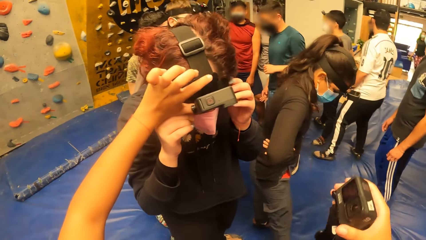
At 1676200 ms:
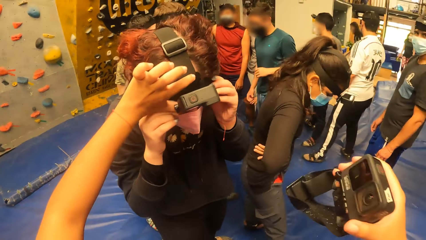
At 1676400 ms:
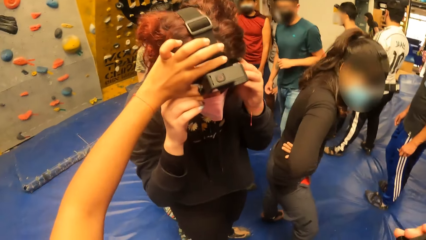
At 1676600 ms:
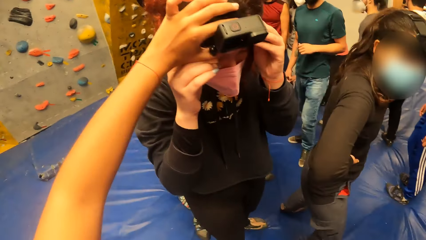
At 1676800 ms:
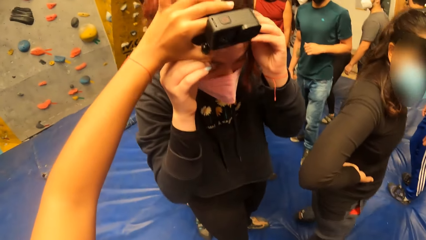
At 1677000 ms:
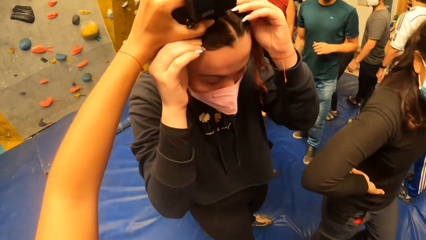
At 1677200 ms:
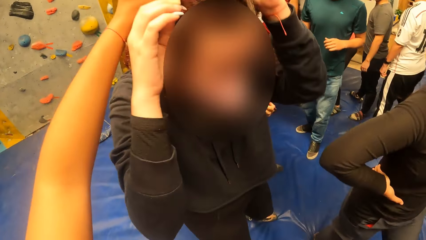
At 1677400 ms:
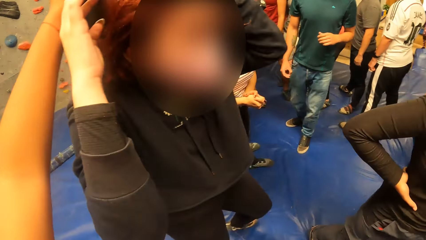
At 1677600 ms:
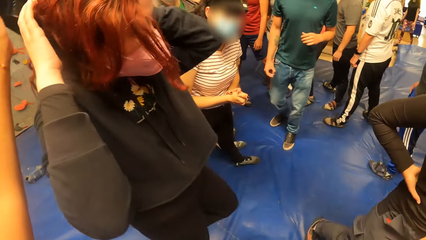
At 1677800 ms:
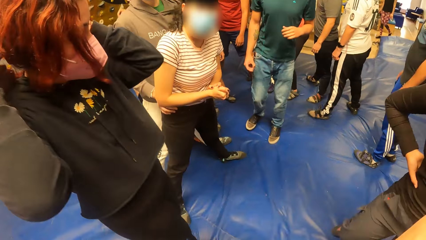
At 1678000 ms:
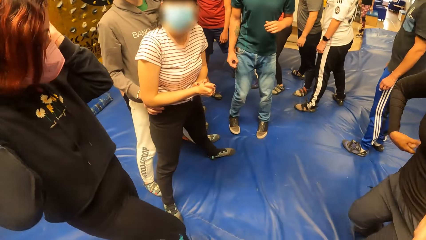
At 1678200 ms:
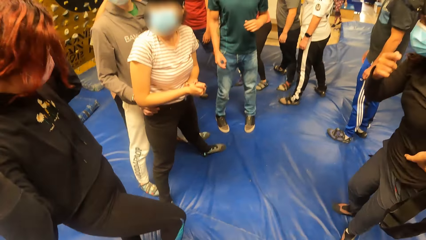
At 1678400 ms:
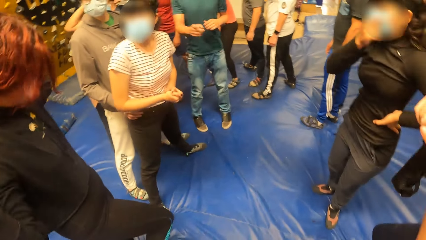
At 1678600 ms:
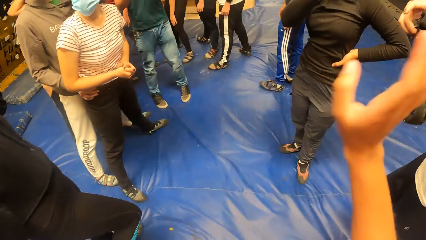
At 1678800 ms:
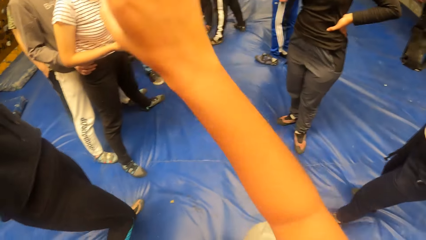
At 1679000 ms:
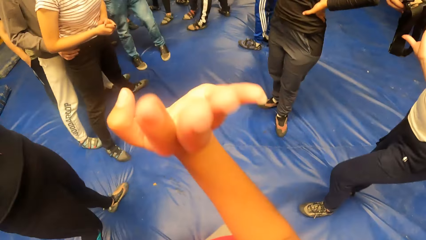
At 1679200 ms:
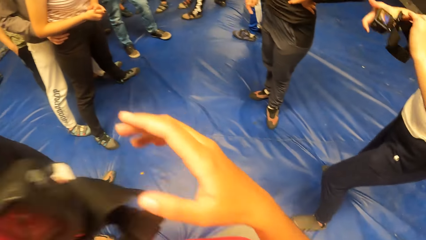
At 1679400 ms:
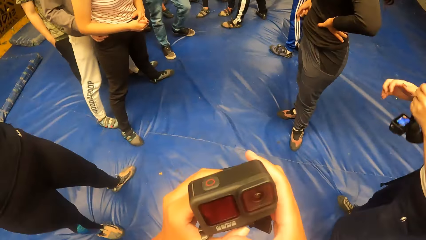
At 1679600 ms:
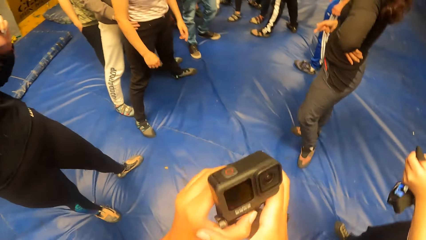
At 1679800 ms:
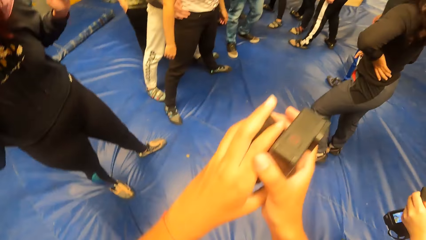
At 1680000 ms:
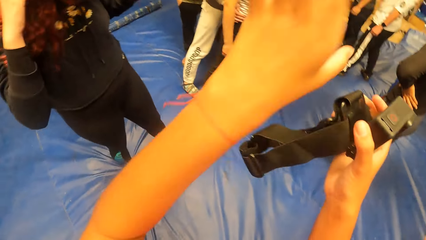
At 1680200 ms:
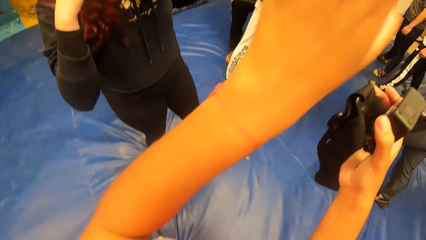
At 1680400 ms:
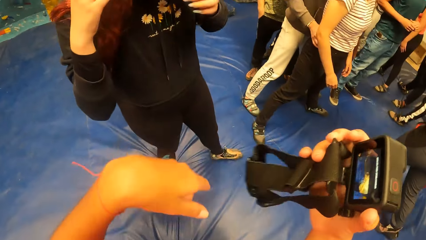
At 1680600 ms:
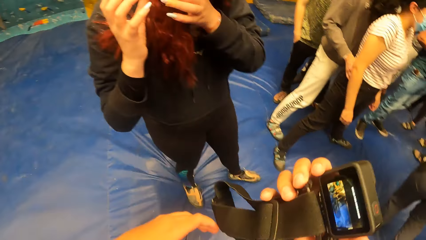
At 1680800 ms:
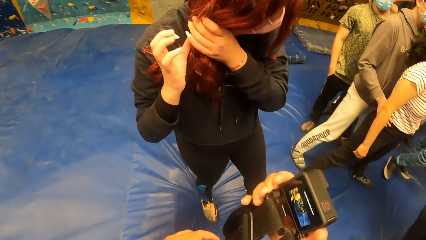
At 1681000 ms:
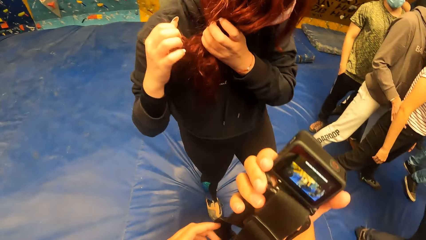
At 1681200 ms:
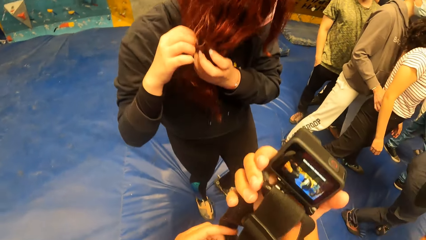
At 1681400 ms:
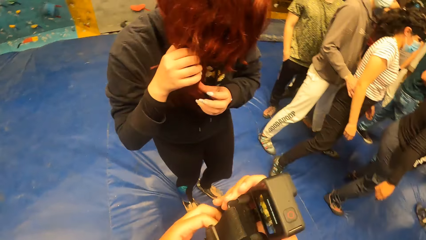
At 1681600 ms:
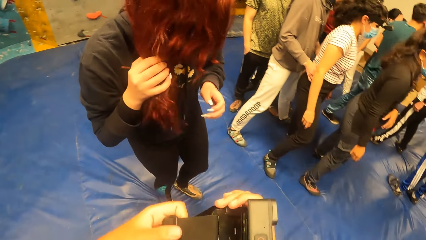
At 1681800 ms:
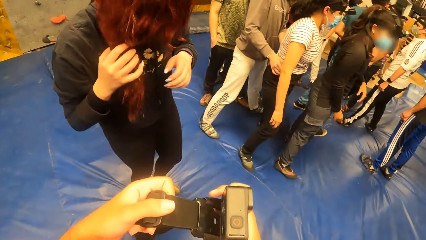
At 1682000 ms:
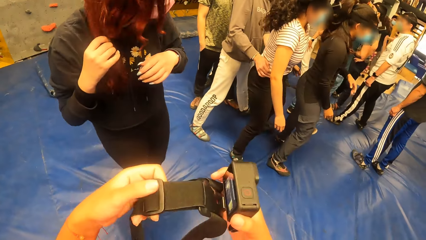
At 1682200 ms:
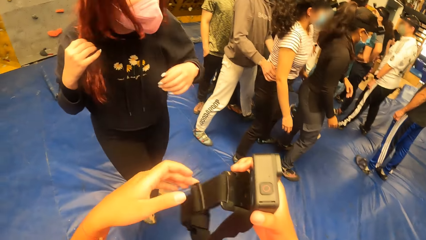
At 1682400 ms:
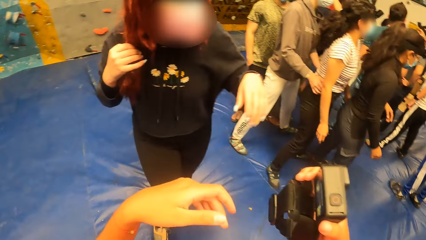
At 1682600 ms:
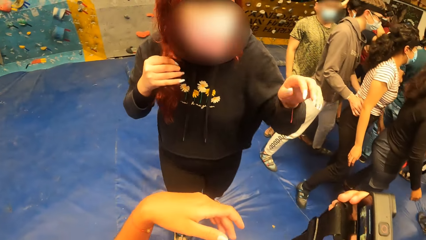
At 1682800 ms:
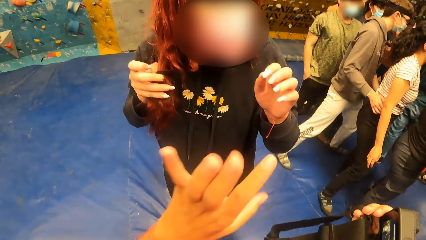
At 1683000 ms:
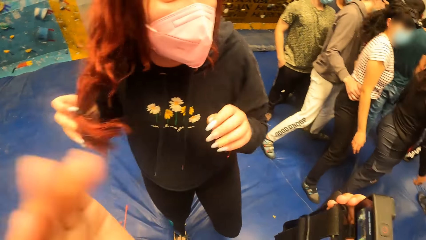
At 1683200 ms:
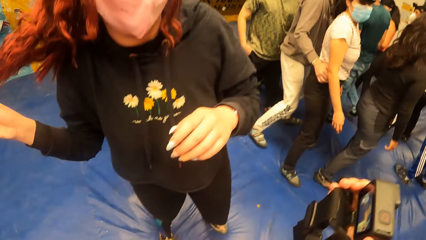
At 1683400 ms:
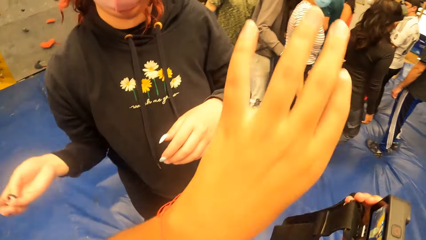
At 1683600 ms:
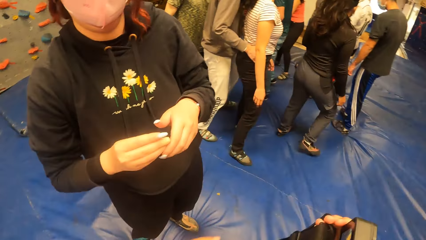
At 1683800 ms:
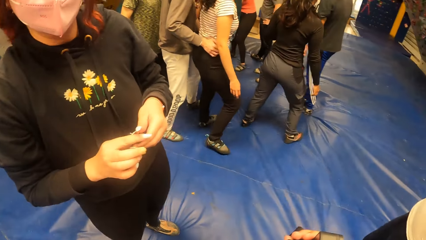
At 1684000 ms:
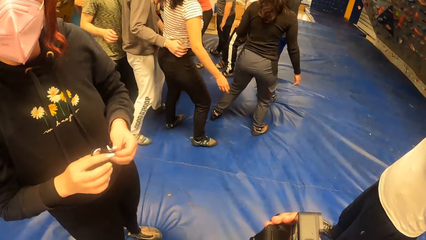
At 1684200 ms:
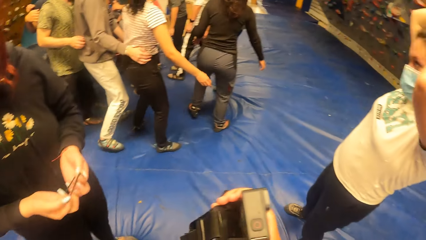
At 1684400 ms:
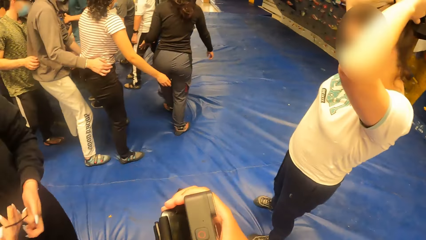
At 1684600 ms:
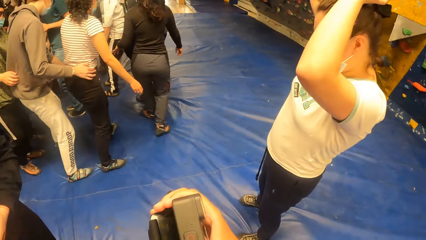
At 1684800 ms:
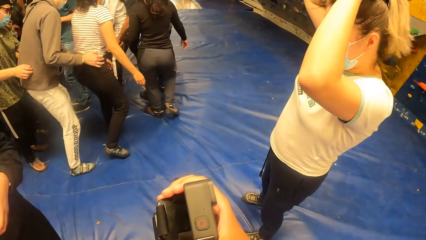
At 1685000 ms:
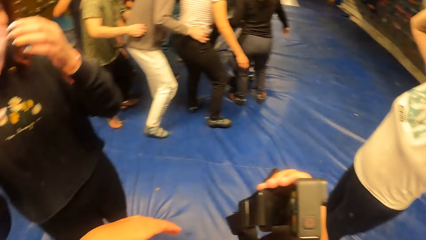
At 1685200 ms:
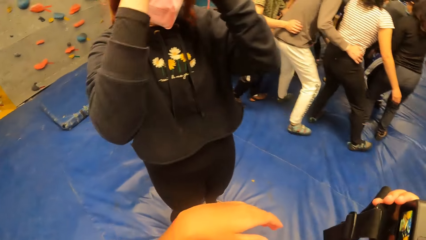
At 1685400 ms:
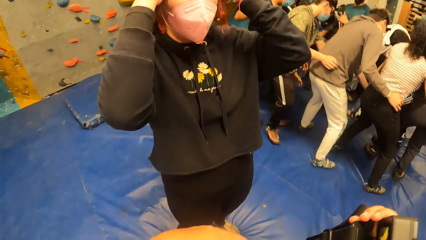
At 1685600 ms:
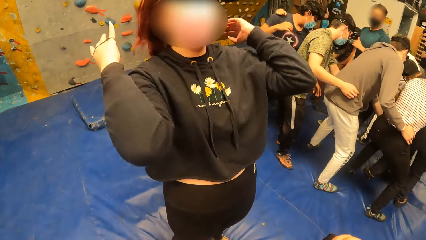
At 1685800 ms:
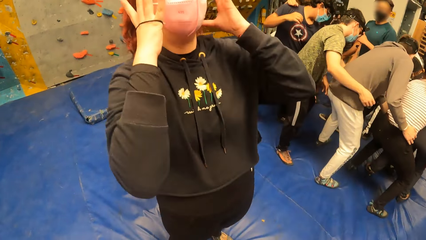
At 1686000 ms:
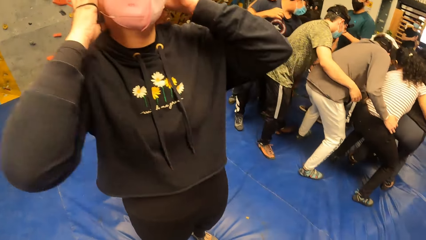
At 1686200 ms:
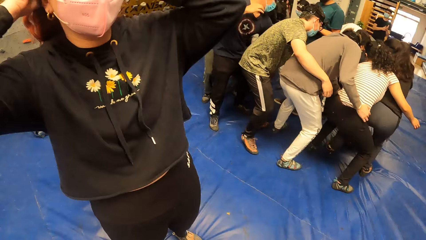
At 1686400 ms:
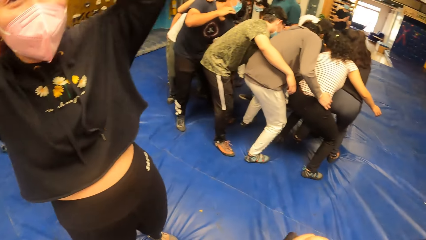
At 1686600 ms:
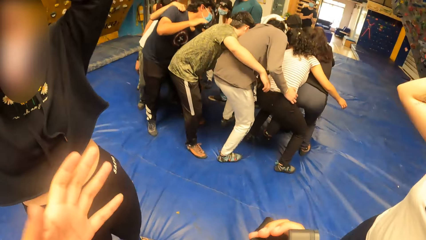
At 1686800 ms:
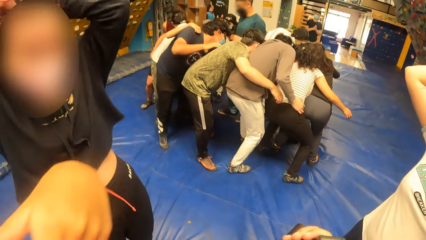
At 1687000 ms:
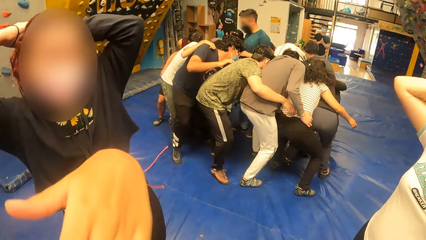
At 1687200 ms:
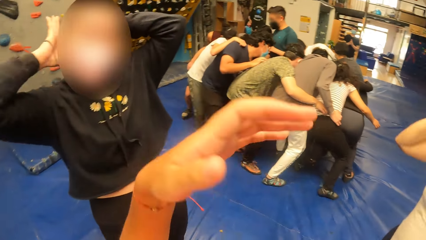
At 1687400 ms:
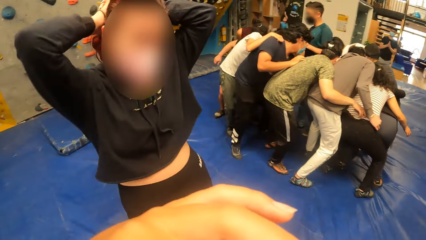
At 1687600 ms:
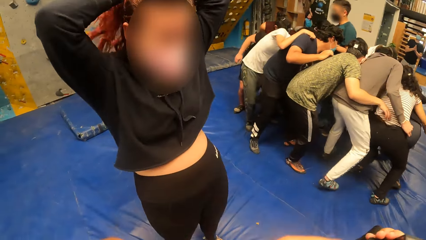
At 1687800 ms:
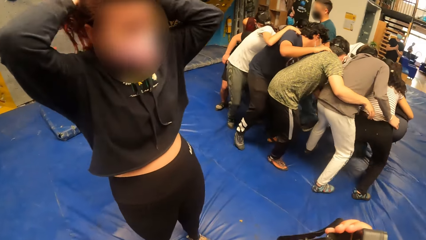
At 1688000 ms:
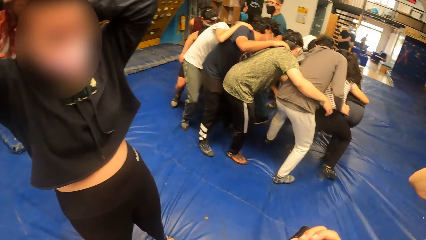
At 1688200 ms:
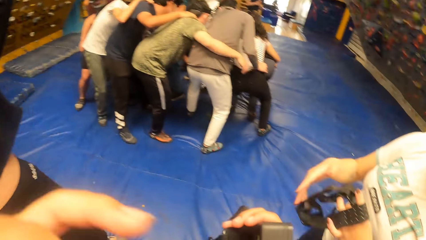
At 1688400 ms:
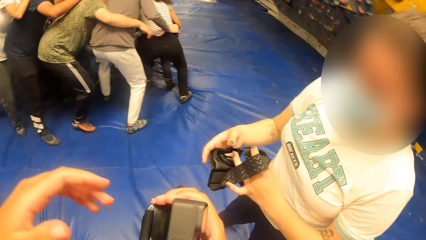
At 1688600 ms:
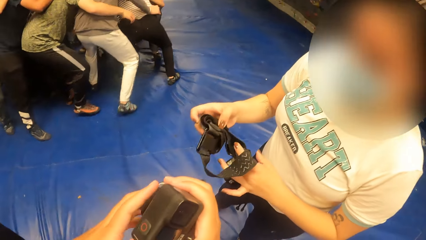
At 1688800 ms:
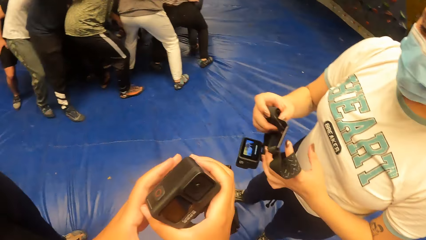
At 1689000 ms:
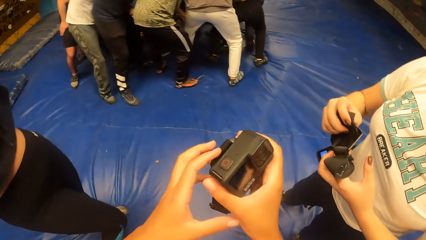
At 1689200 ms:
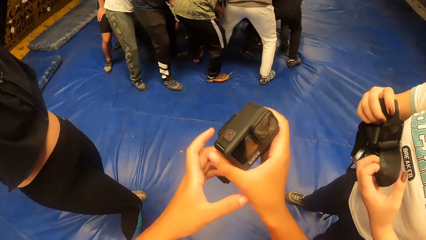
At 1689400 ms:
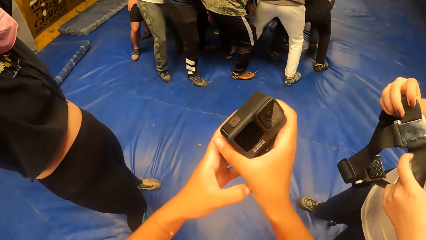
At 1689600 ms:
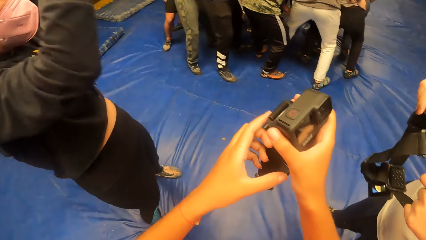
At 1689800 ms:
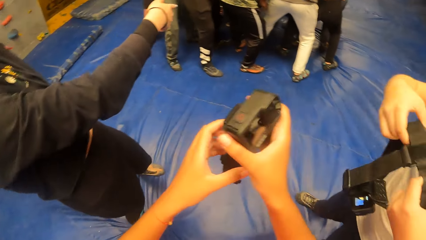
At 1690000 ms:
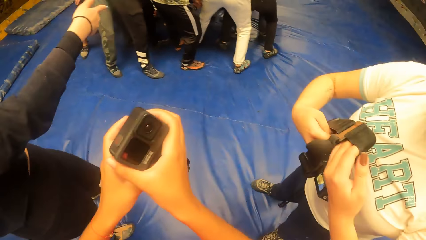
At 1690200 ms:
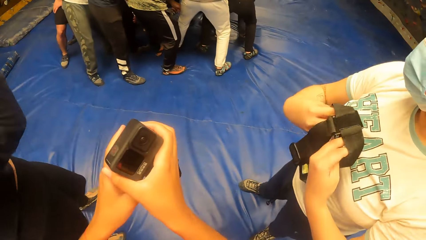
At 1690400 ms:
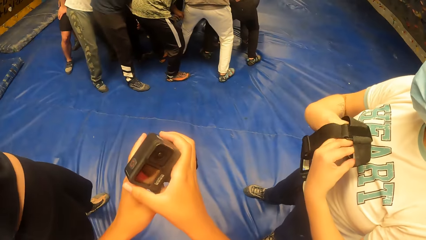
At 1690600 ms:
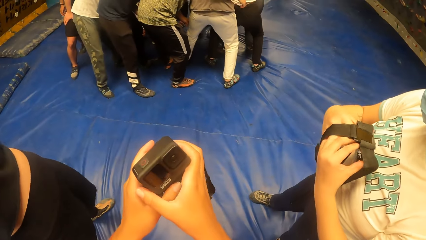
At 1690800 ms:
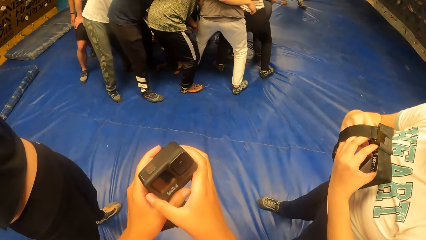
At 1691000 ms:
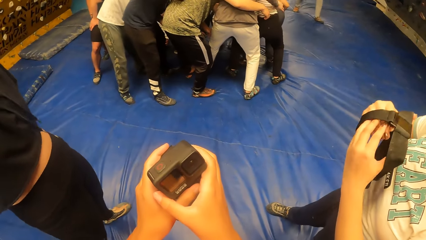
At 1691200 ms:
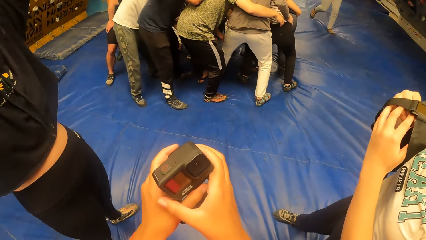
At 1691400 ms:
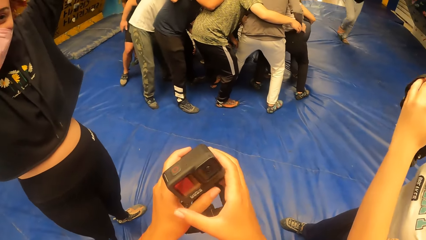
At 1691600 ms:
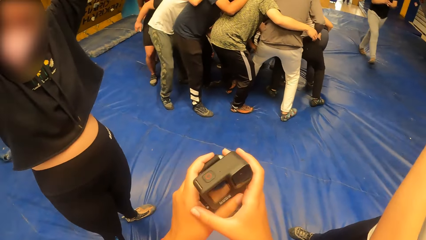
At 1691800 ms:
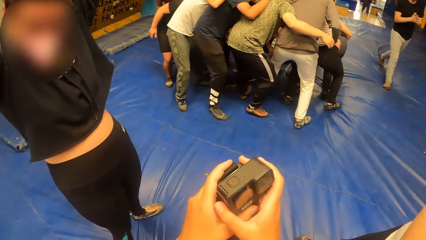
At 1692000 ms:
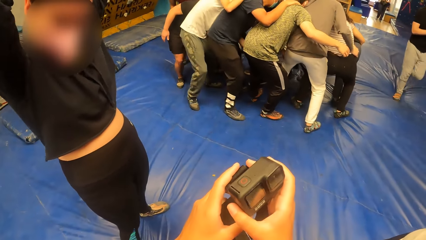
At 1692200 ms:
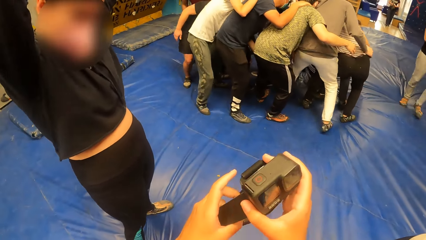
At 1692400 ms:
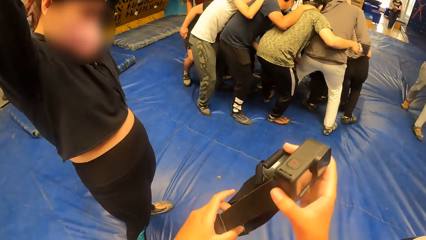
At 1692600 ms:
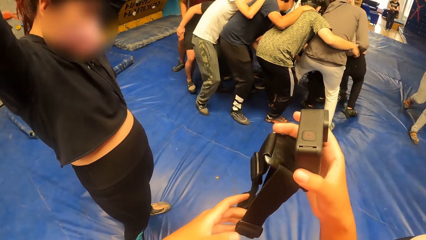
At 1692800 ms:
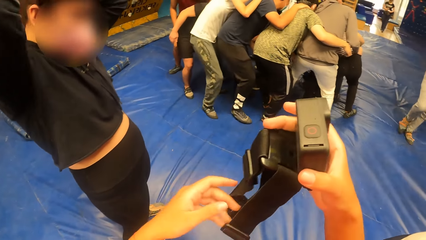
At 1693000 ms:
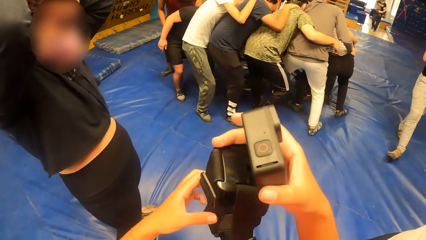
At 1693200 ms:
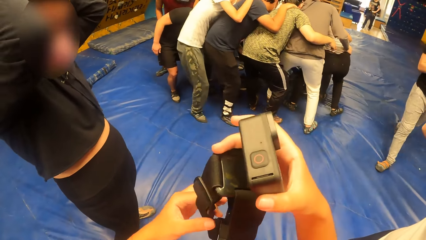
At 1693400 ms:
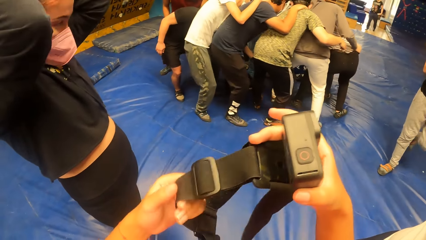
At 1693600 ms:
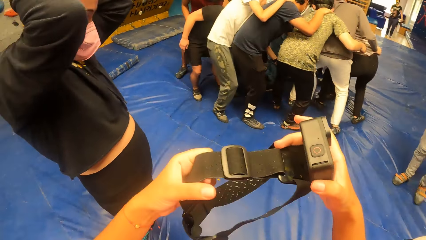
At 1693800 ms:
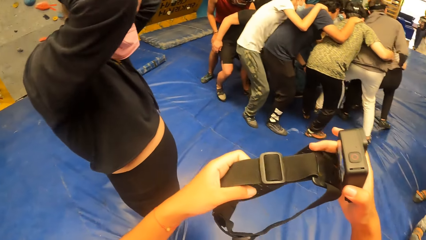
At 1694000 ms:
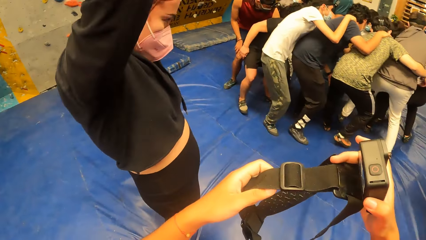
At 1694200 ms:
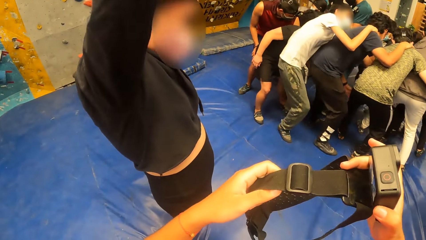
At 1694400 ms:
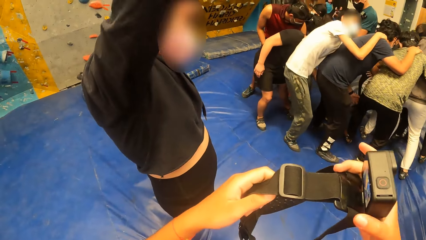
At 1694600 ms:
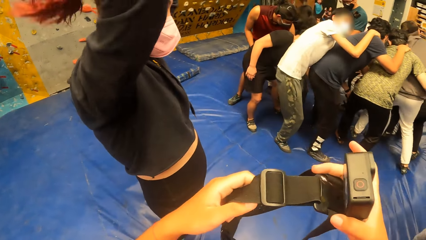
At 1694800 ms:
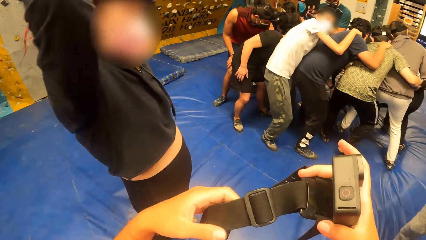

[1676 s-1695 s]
A woman adjusts the camera. The woman removes the camera. The camera wearer removes the camera on the head of the woman with her left hand. She moves the camera, moves her hand, passes the camera from her left hand to her right hand, moves the camera, and moves her hands. The woman adjusts her hair. The camera wearer moves the camera and moves her hands. The woman moves her hands. The camera wearer looks around. The woman adjusts her hair. The camera wearer moves her hand and looks around. Another woman holds the camera with both hands. The camera wearer holds the camera with both hands. She moves her hand. The other woman moves the camera. The camera wearer moves the camera. The first woman points a finger. The camera wearer moves the camera.
